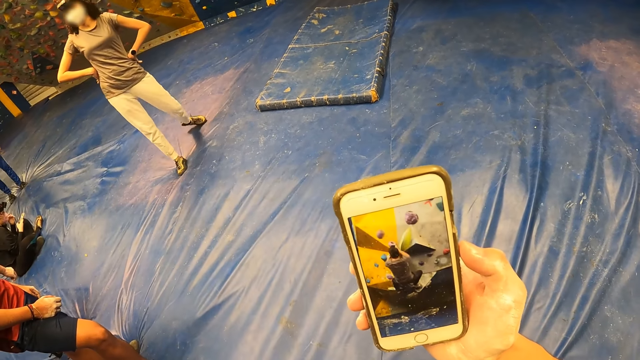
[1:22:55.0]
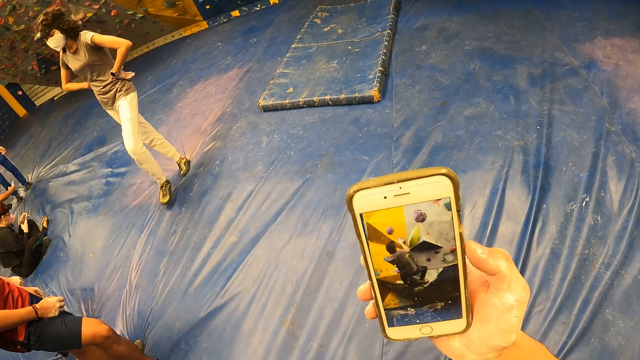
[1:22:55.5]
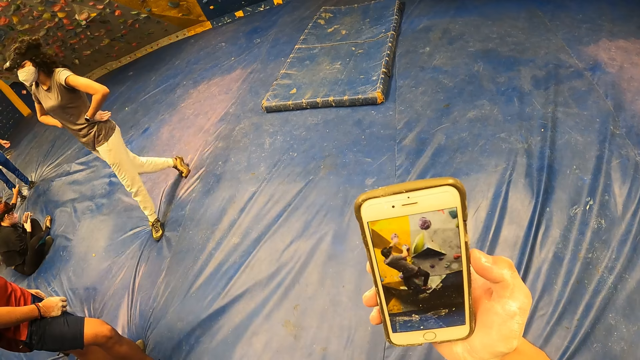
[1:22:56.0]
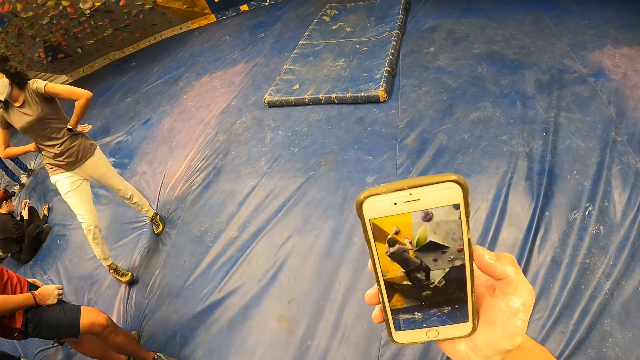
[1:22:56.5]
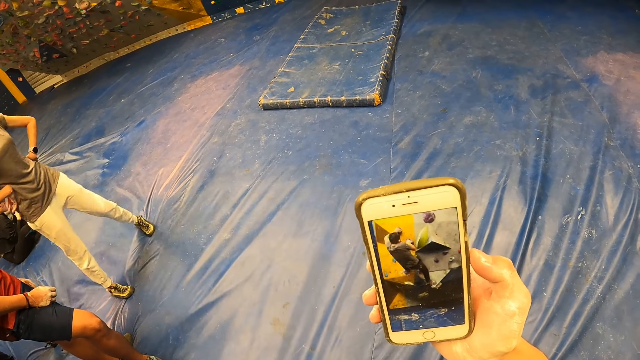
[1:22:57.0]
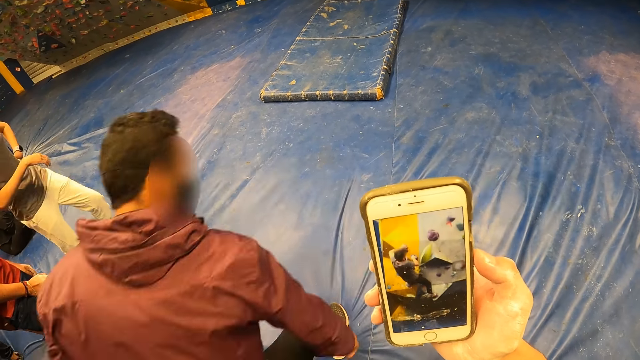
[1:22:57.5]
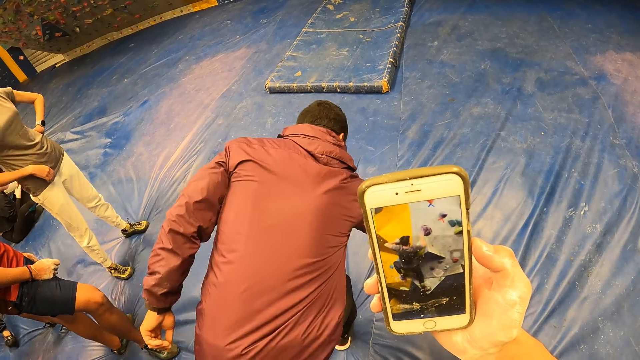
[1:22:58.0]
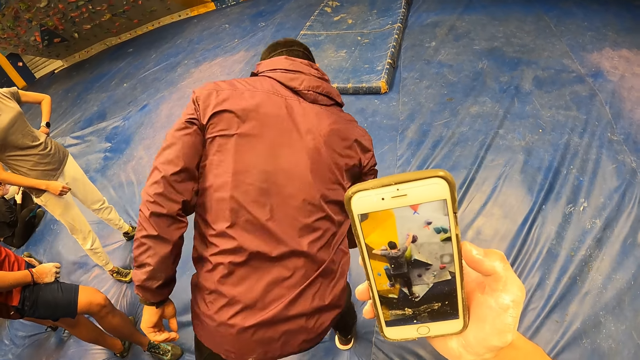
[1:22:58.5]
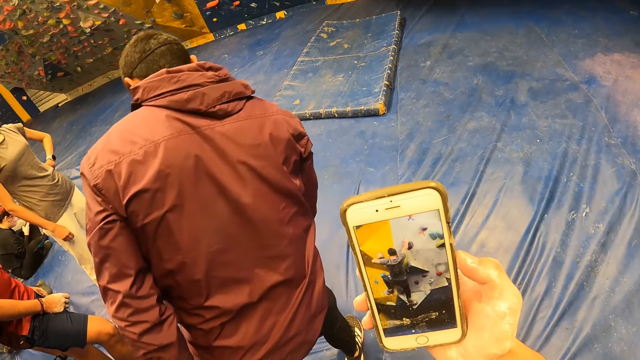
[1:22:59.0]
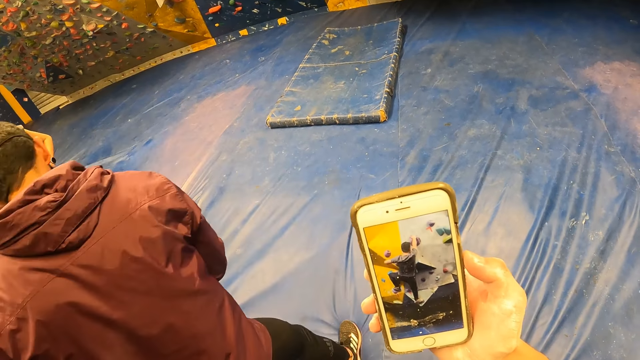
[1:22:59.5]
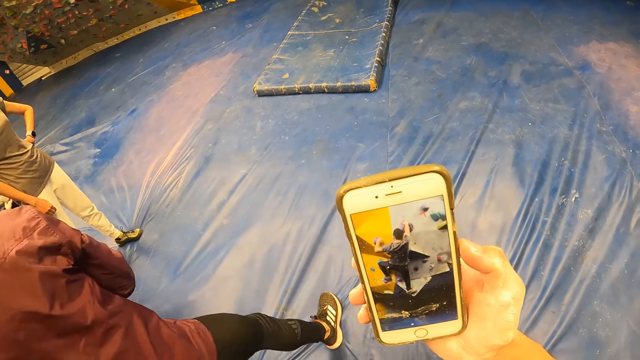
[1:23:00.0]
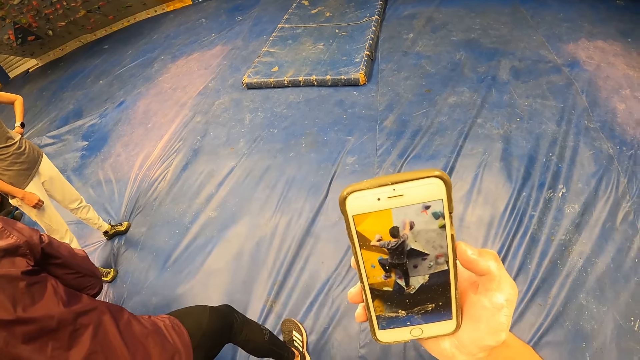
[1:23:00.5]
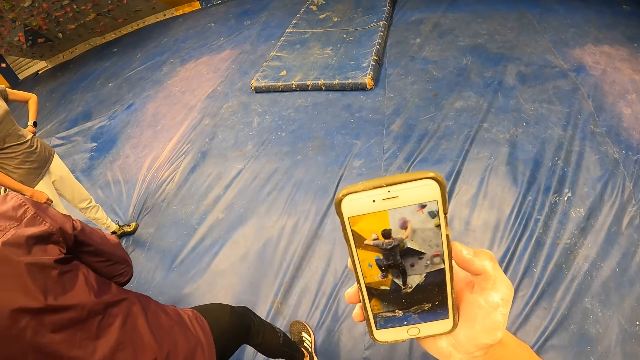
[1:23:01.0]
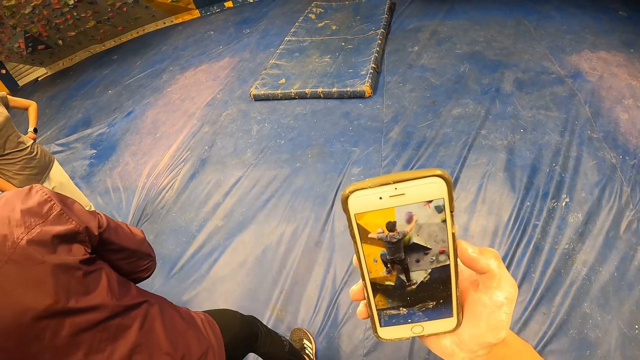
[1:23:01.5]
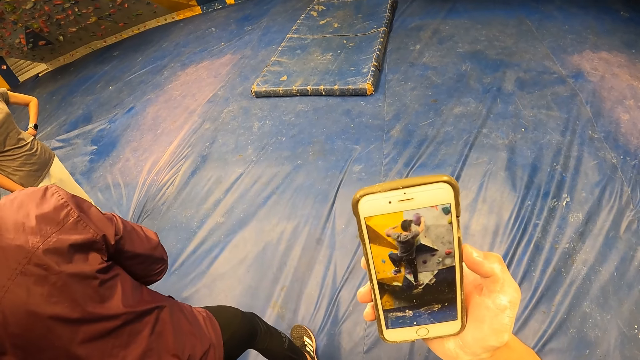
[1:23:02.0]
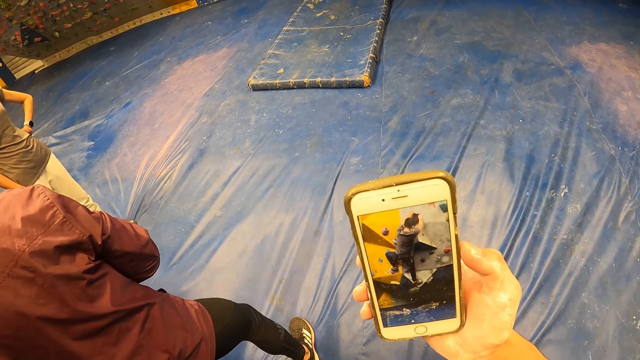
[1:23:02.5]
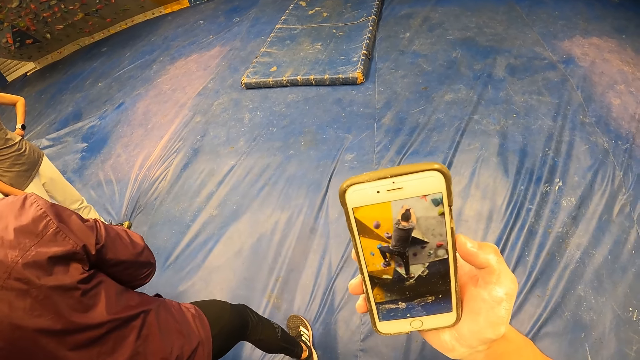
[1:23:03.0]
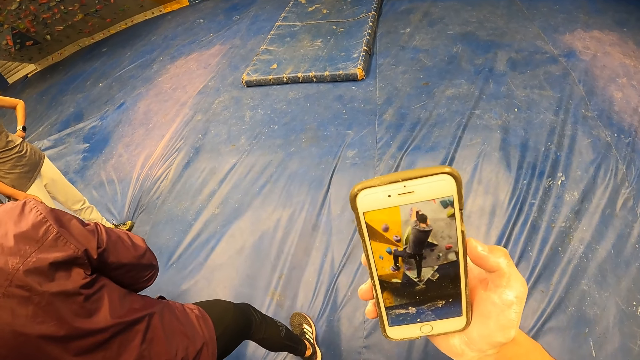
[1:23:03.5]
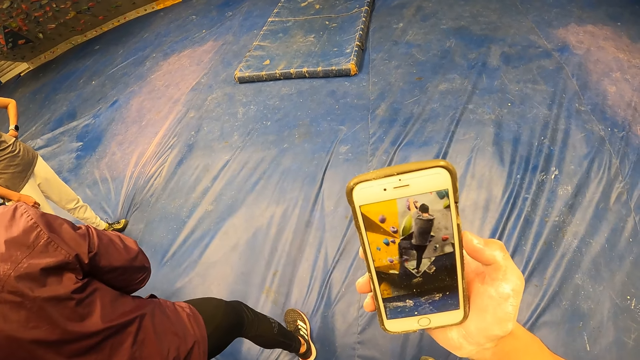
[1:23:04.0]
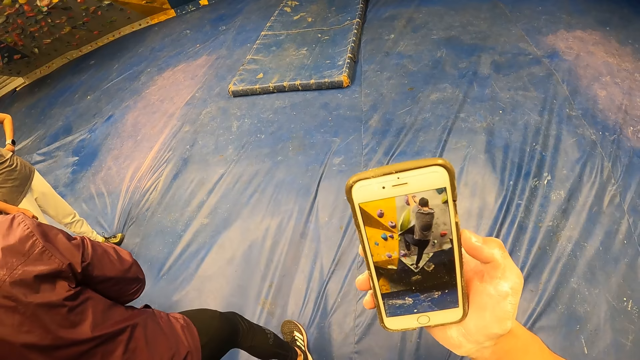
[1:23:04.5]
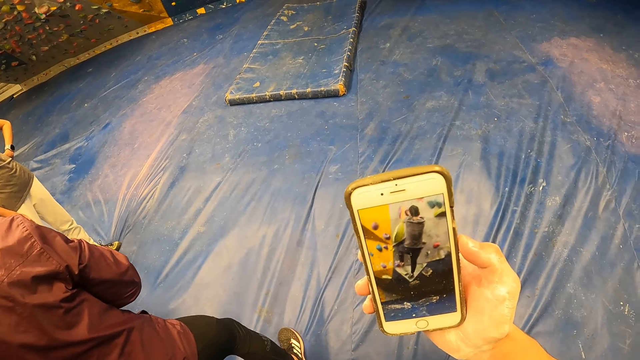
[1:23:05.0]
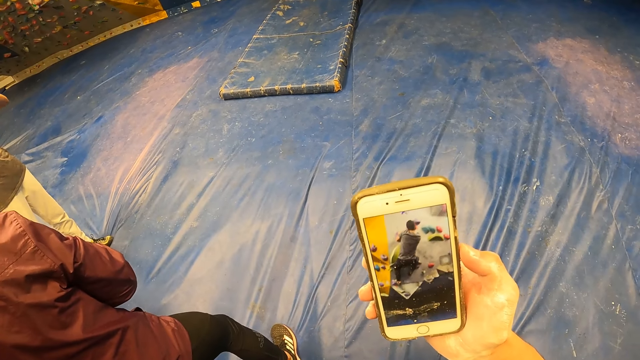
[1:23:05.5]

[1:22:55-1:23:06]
The woman interacts with the man.

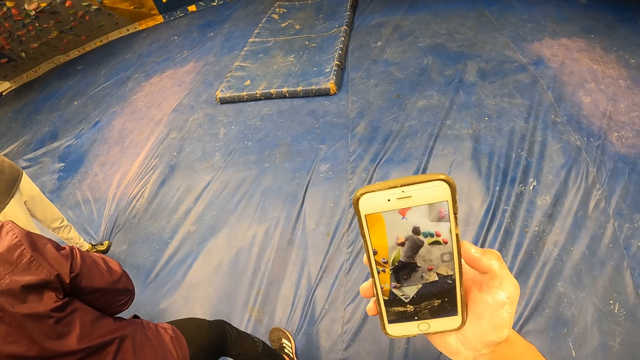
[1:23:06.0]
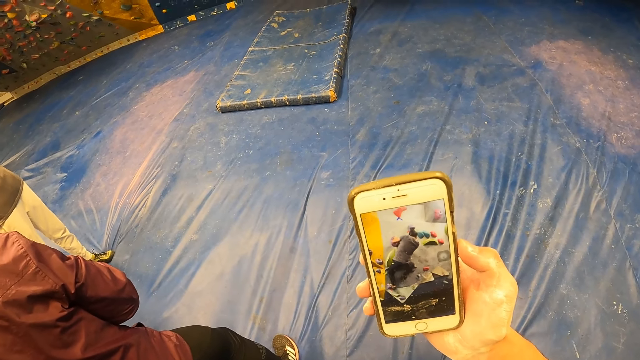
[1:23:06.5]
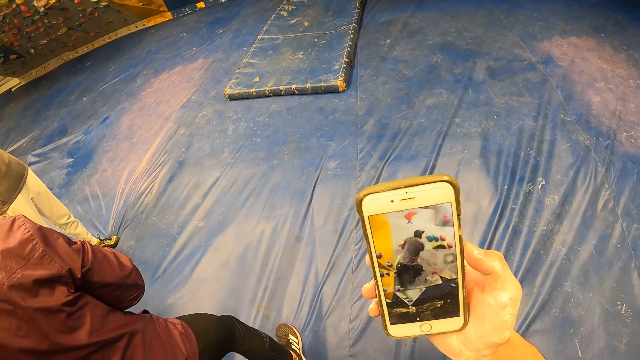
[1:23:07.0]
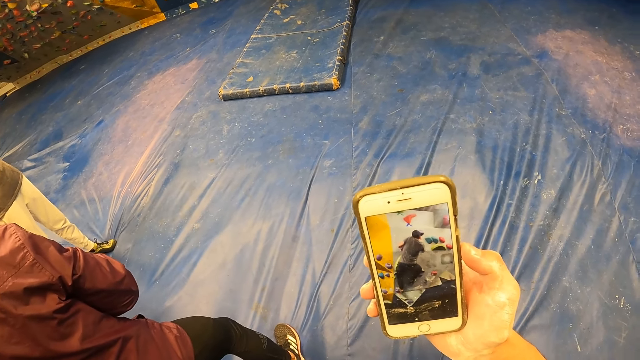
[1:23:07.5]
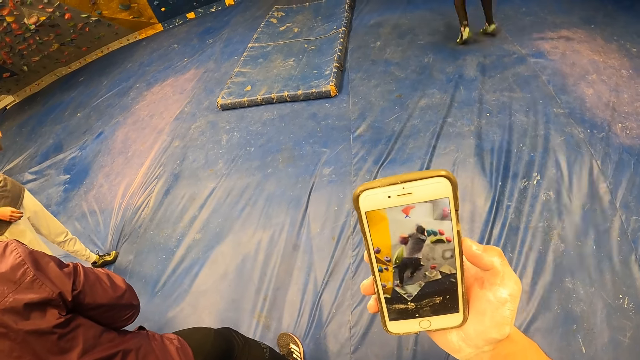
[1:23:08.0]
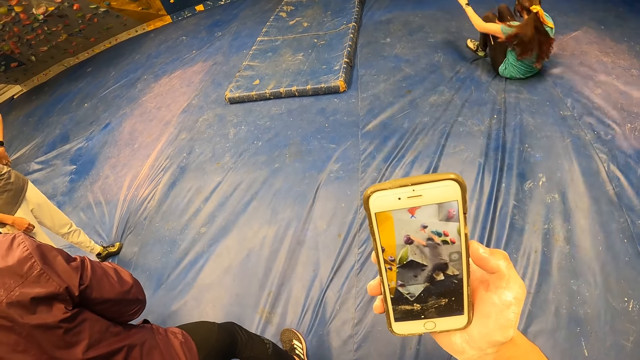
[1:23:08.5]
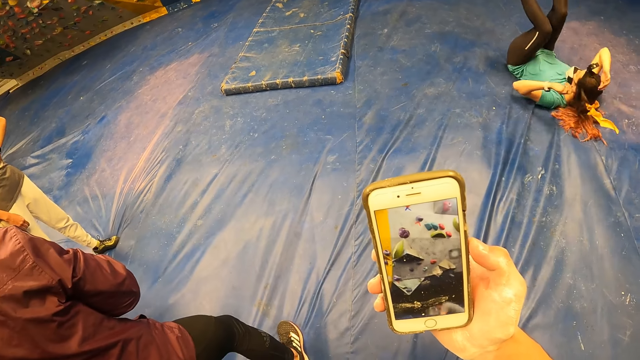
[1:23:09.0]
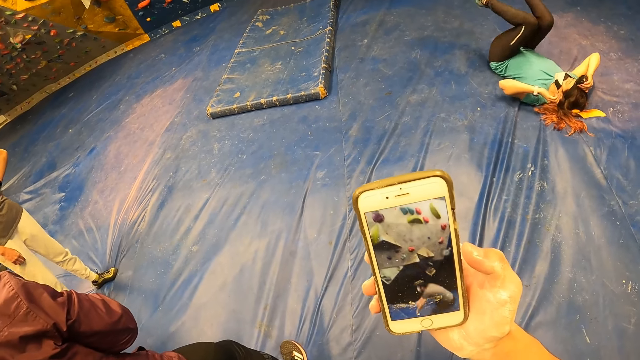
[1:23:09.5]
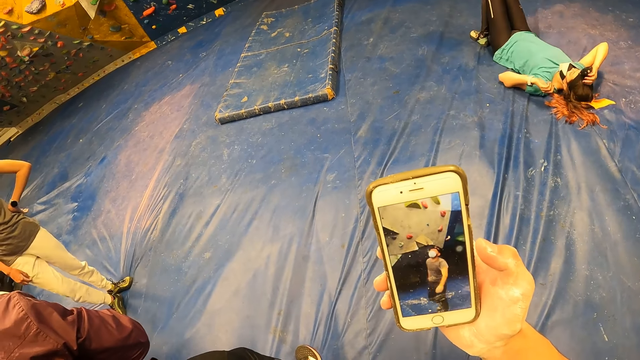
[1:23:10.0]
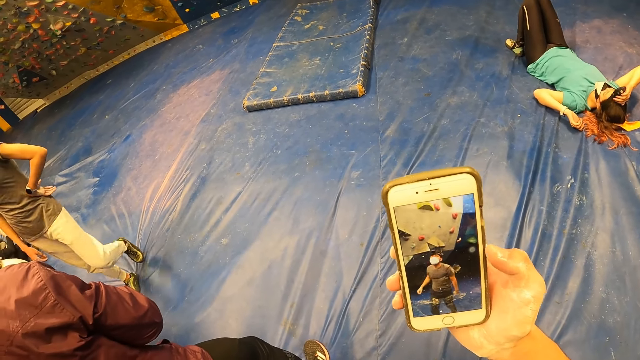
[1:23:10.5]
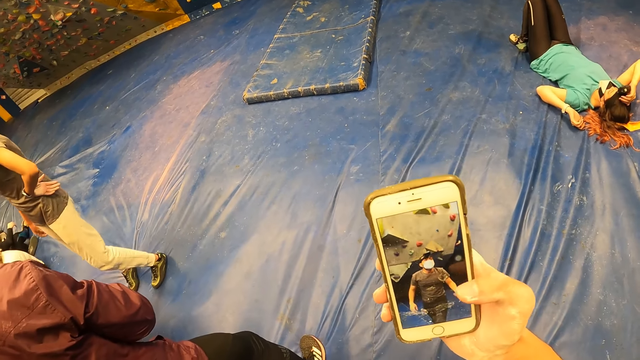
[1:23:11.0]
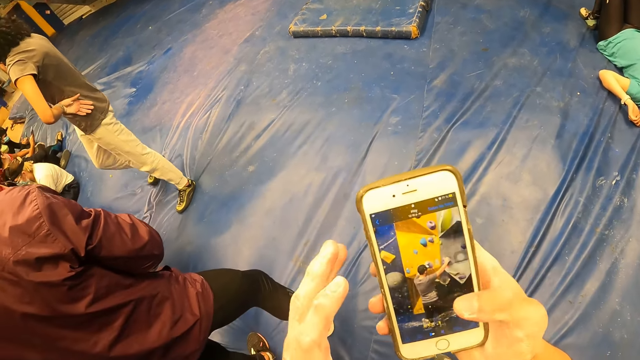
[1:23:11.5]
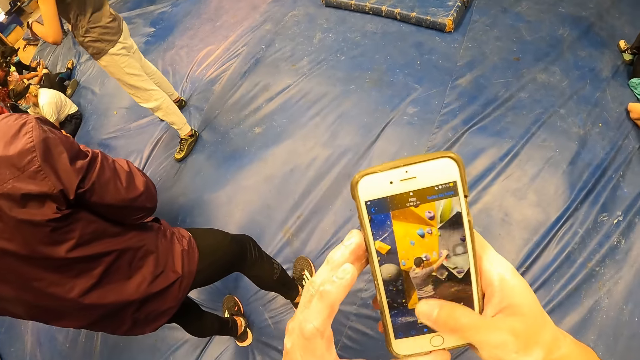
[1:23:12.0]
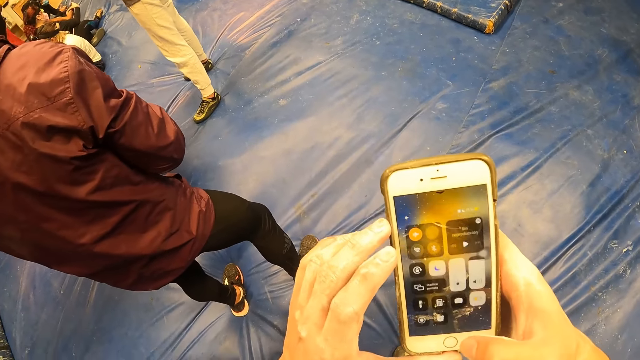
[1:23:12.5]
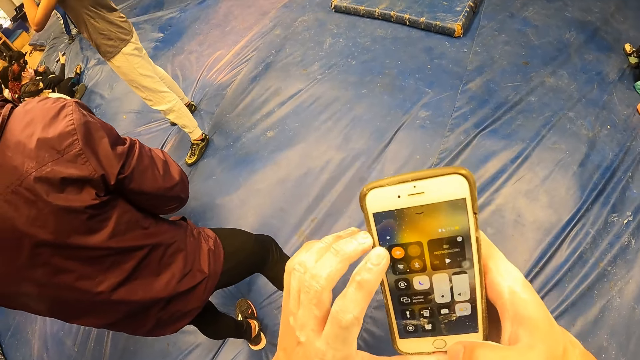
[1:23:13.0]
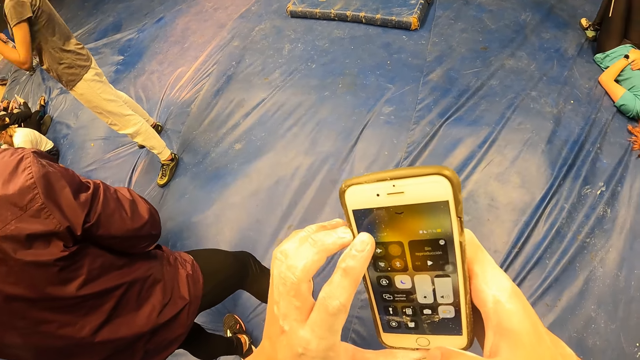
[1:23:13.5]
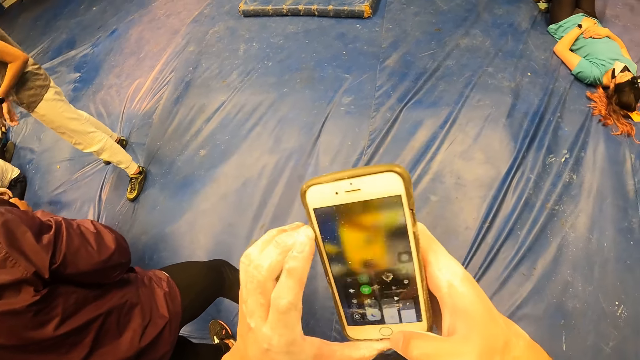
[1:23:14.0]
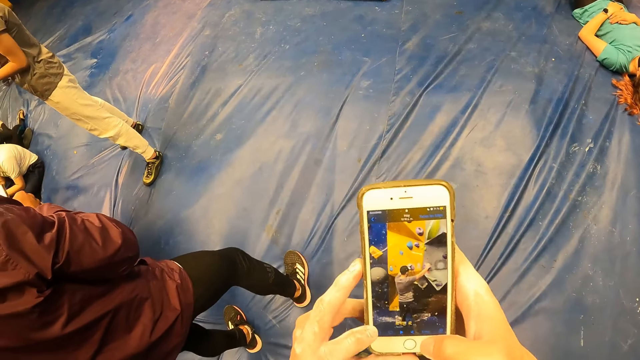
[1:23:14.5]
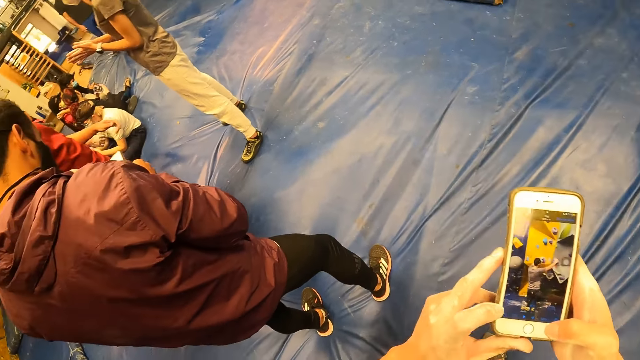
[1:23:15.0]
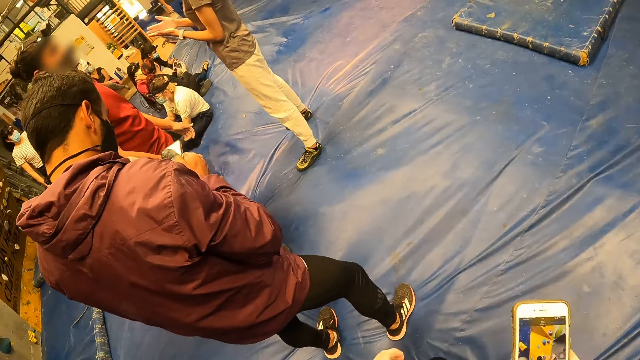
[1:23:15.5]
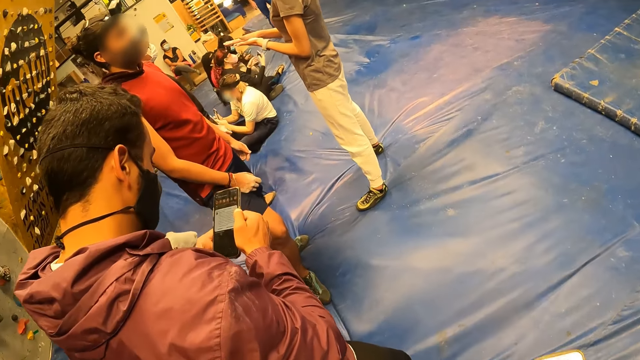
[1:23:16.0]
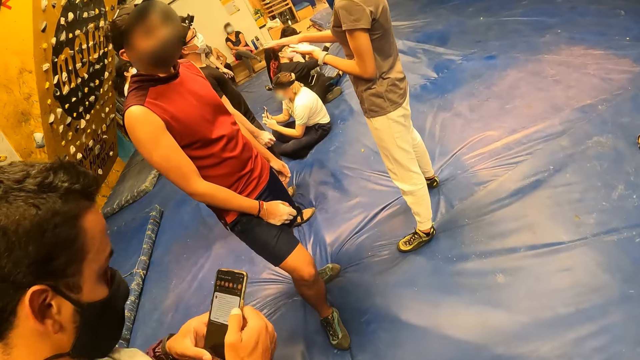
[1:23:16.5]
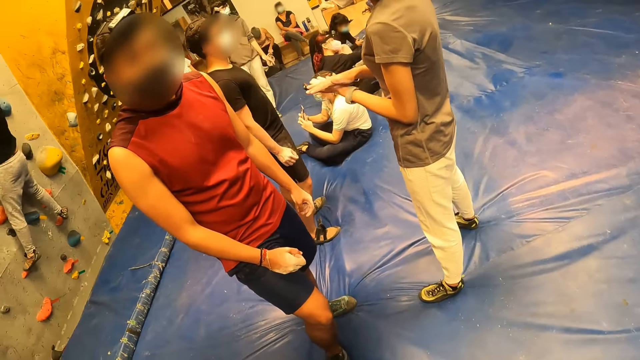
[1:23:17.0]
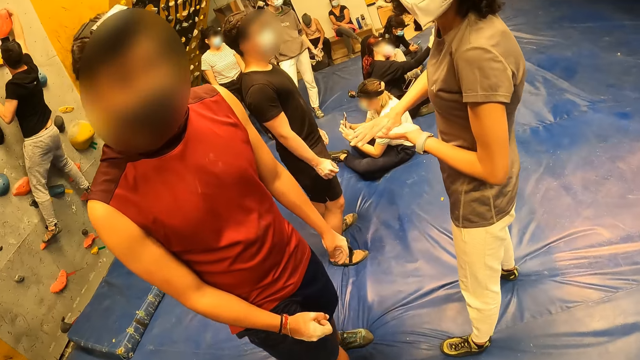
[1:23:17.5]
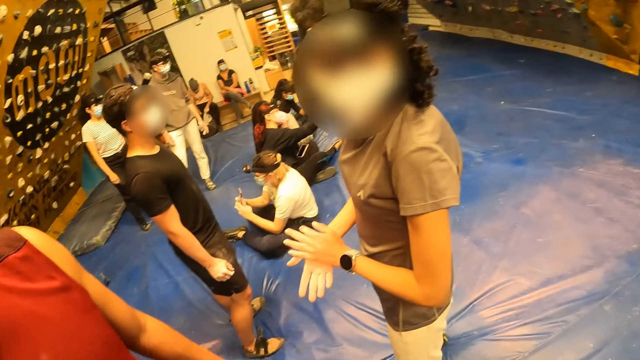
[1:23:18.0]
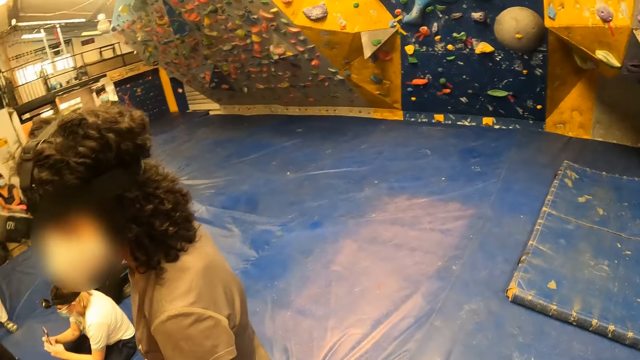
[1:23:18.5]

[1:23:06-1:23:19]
A woman falls on a foam. The camera wearer operates the phone with both hands. They walk around. They interact with a man and another woman.
